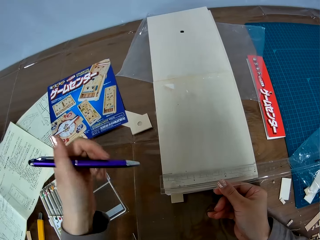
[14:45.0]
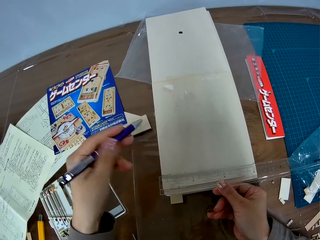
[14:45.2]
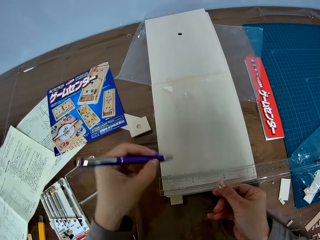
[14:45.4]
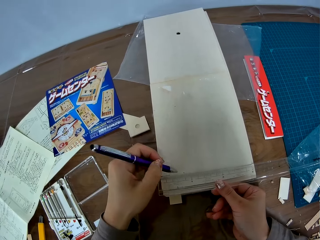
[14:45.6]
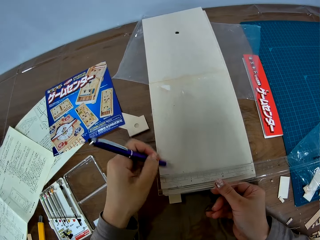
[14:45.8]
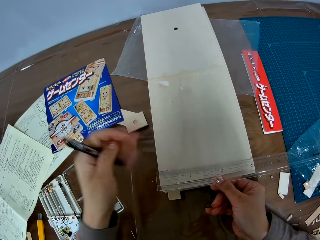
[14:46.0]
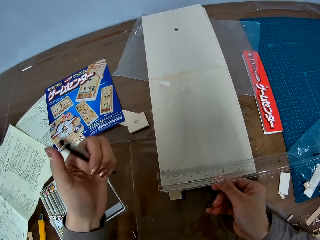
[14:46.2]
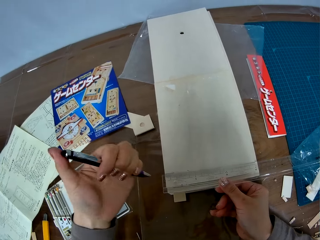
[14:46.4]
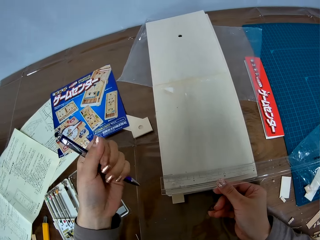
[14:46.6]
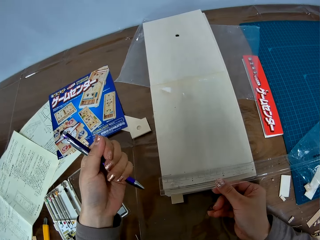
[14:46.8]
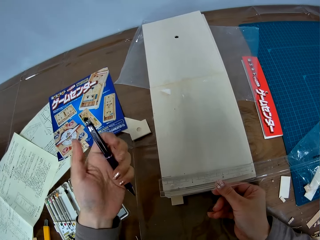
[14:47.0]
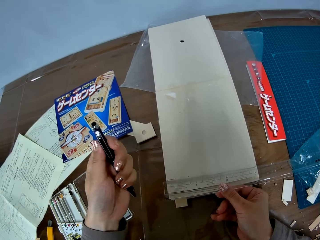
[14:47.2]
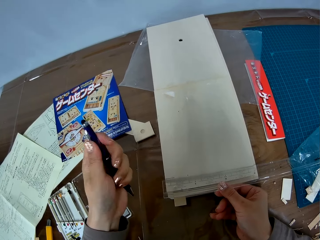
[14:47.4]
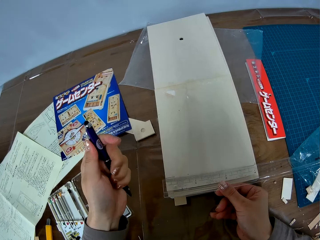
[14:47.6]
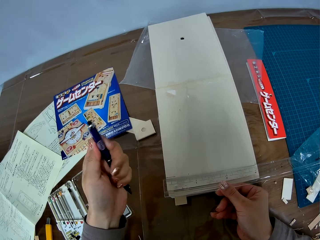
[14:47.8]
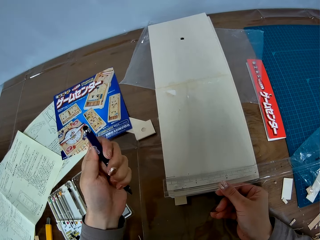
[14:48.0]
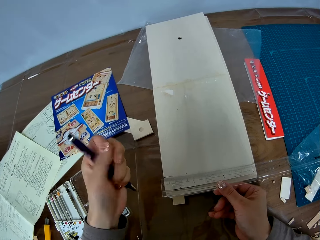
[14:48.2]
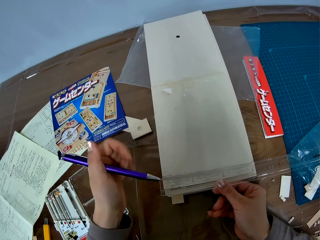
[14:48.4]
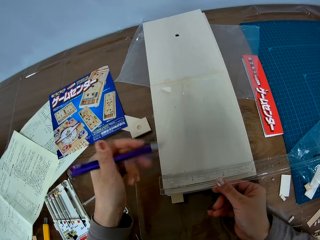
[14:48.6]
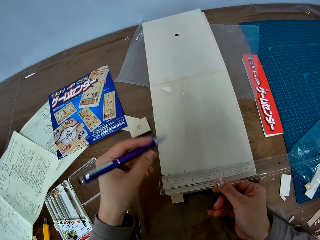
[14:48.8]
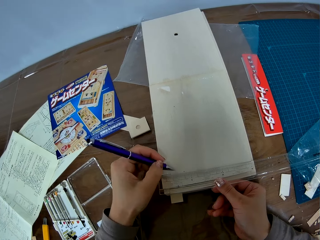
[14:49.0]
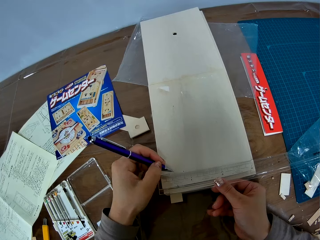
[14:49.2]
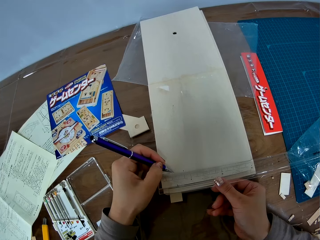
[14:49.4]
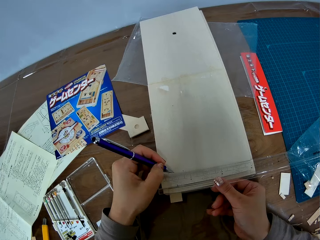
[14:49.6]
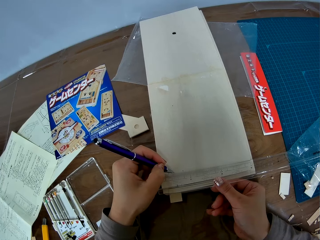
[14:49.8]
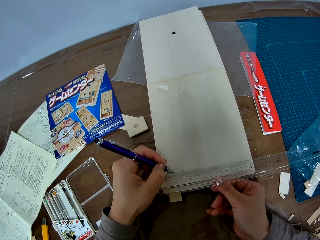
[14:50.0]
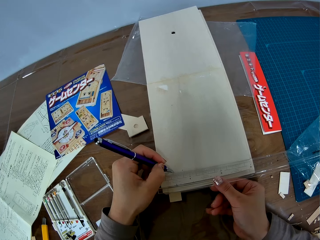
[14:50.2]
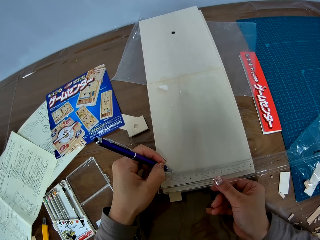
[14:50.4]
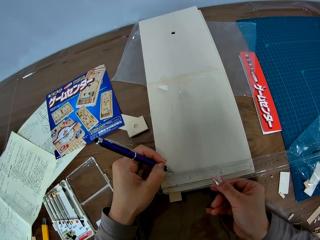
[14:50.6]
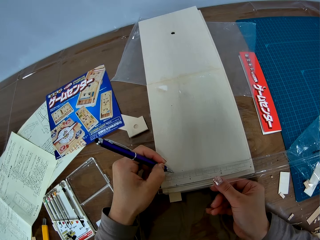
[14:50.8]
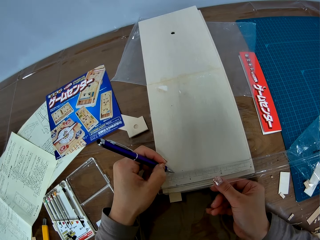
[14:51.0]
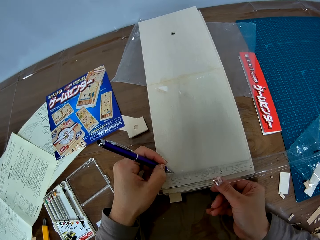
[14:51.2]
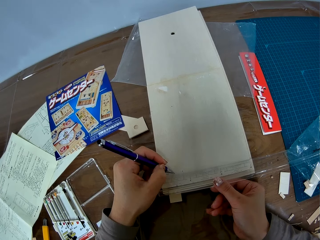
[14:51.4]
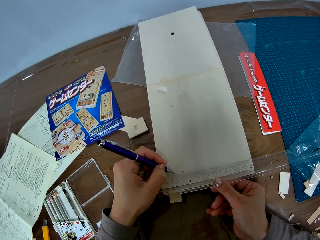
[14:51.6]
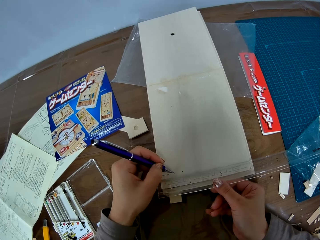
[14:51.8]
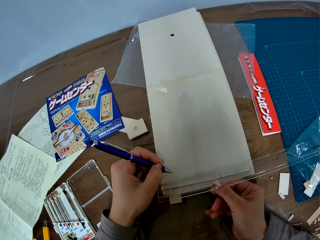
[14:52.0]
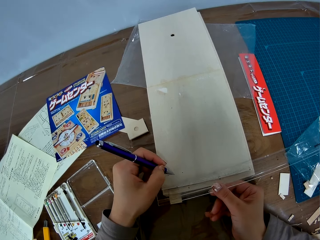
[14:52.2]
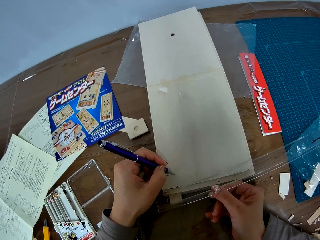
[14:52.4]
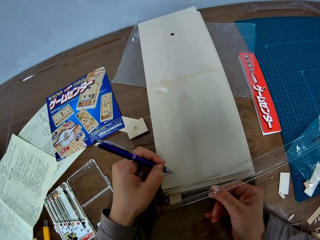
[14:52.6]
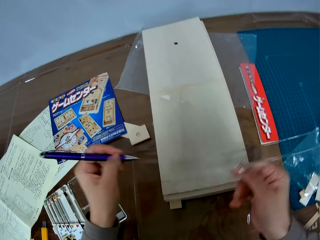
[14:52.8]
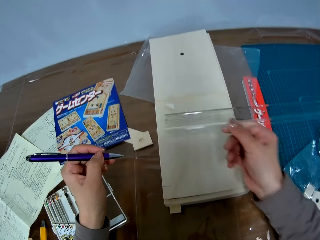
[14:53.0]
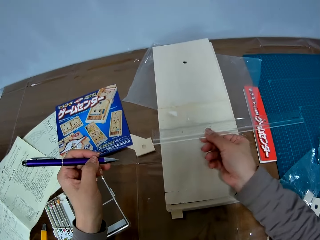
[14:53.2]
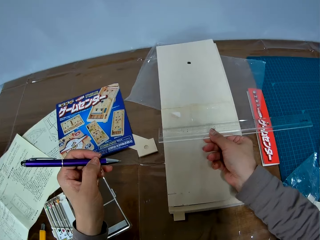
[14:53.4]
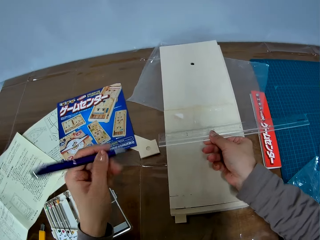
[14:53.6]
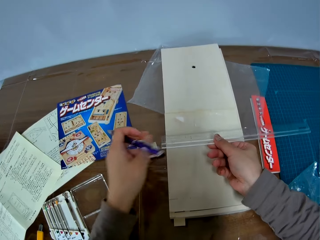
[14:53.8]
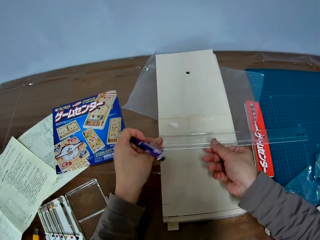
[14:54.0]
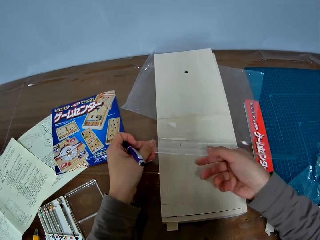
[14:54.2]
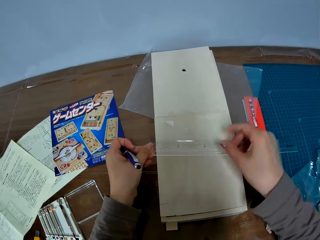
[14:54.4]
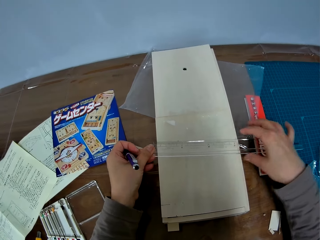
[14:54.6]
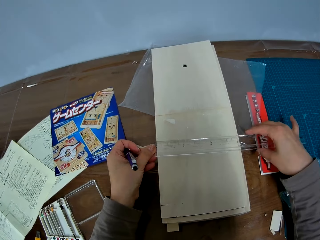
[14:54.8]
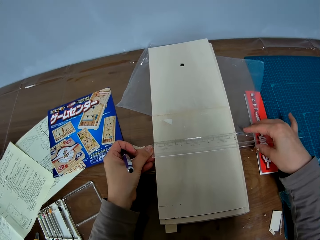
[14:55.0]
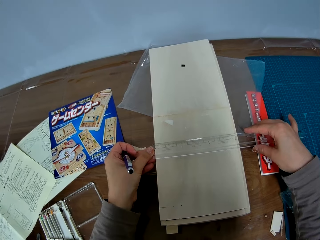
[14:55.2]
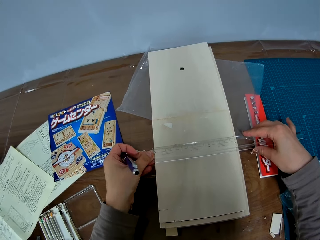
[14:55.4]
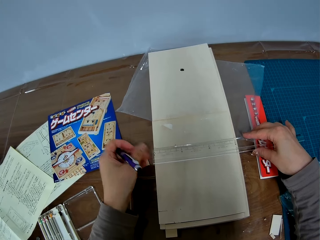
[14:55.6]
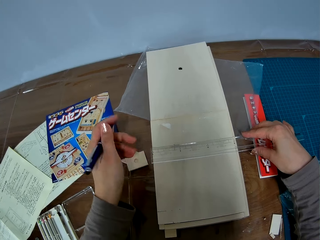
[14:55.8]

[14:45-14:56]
The camera wearer marks the piece of wood with the pen. They close the pen. They turn the pen. They mark the piece of wood with the pen. They measure the piece of wood with the ruler.

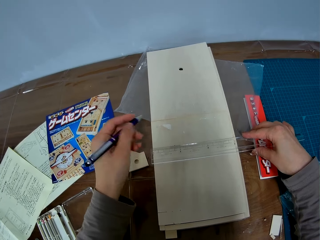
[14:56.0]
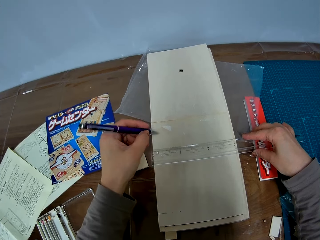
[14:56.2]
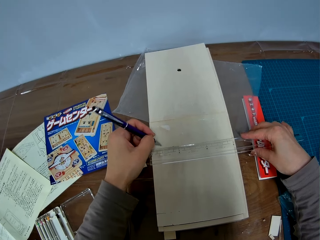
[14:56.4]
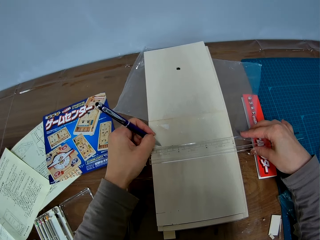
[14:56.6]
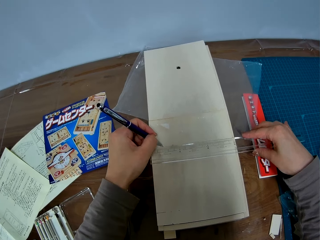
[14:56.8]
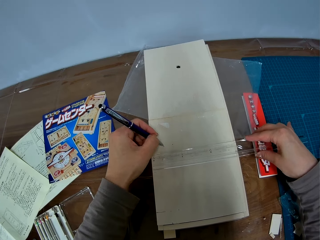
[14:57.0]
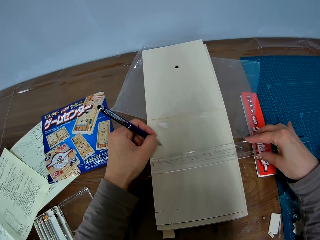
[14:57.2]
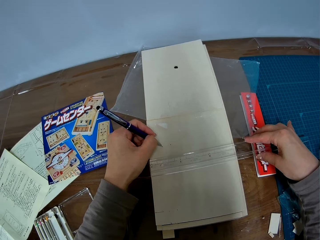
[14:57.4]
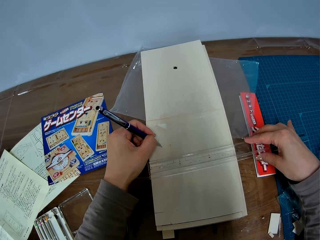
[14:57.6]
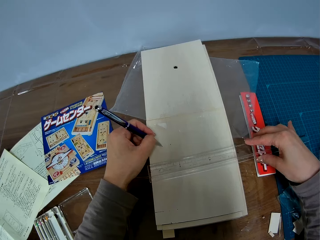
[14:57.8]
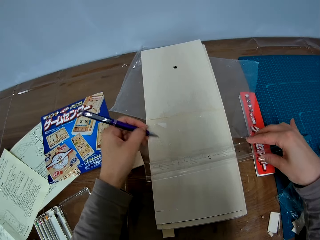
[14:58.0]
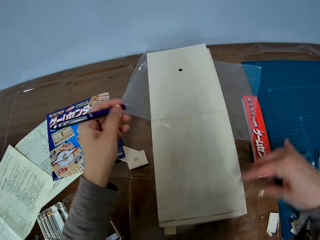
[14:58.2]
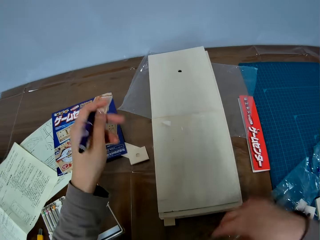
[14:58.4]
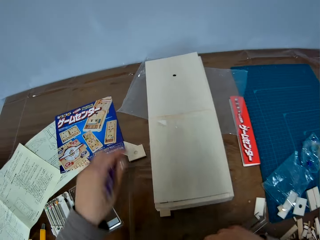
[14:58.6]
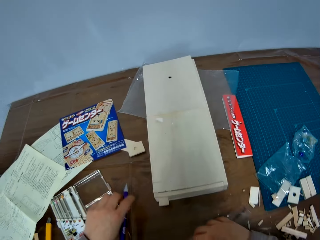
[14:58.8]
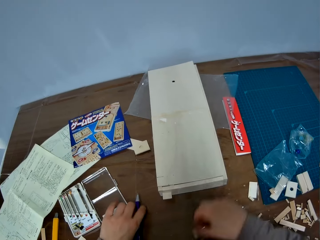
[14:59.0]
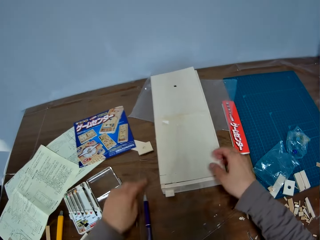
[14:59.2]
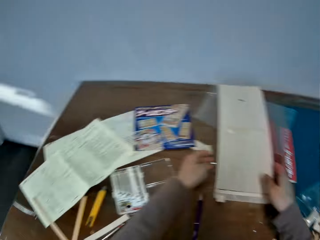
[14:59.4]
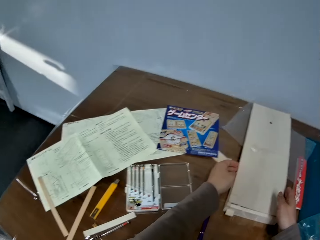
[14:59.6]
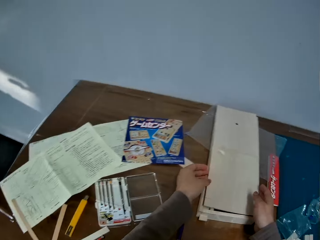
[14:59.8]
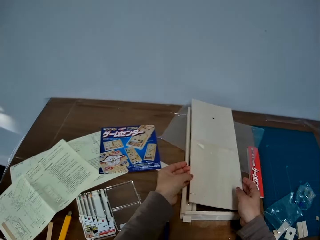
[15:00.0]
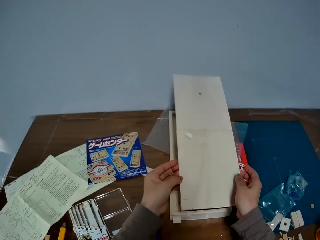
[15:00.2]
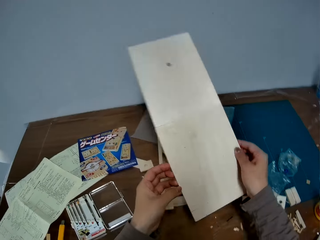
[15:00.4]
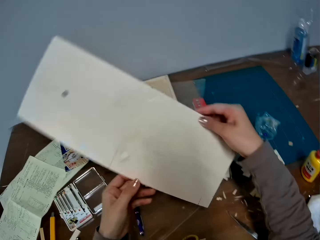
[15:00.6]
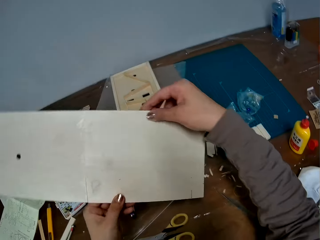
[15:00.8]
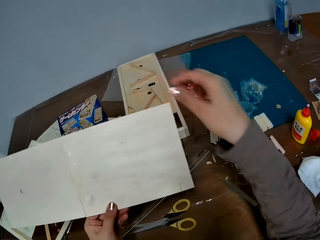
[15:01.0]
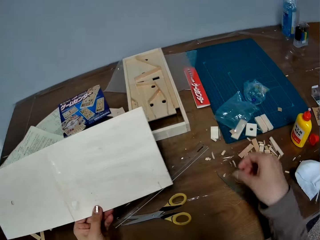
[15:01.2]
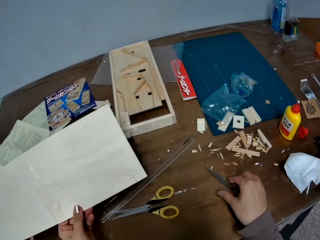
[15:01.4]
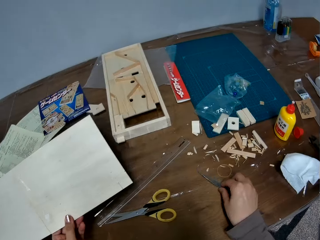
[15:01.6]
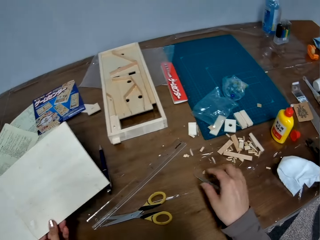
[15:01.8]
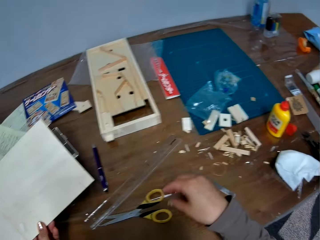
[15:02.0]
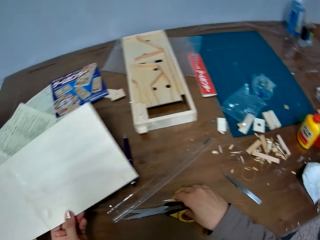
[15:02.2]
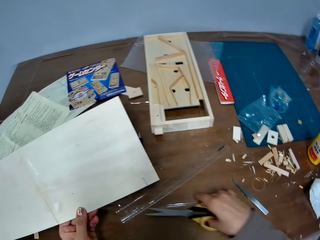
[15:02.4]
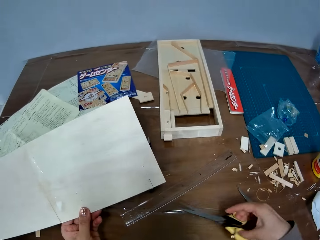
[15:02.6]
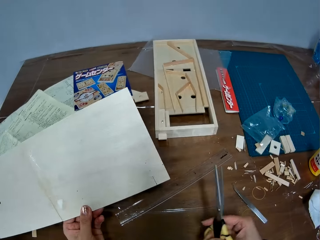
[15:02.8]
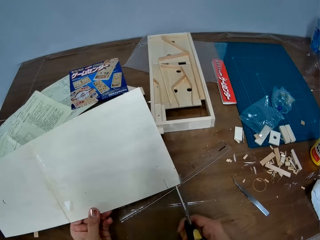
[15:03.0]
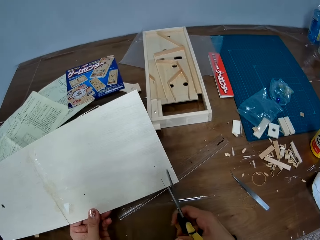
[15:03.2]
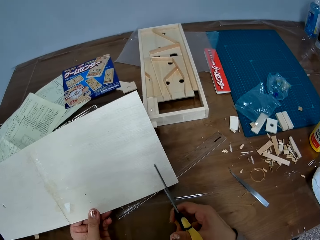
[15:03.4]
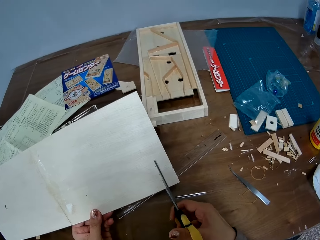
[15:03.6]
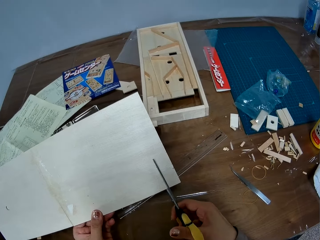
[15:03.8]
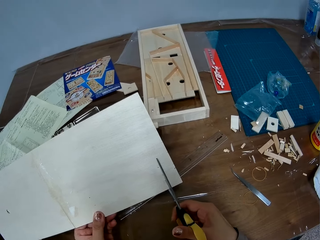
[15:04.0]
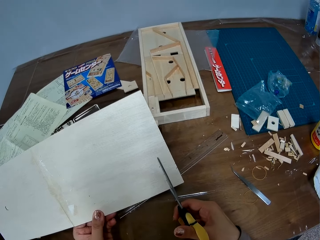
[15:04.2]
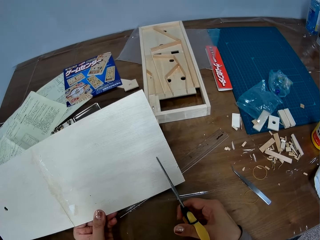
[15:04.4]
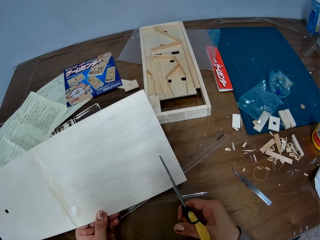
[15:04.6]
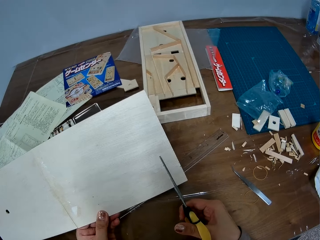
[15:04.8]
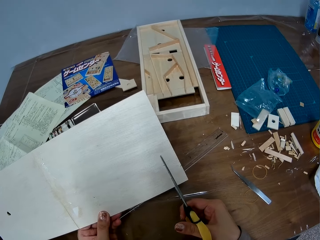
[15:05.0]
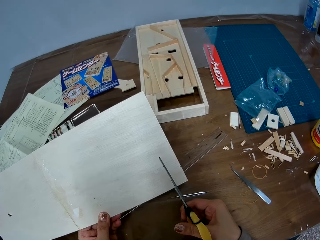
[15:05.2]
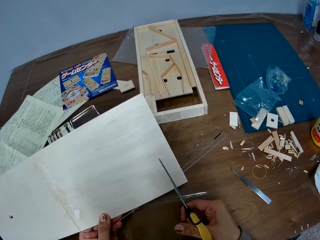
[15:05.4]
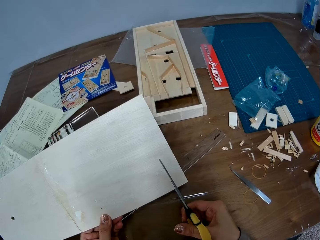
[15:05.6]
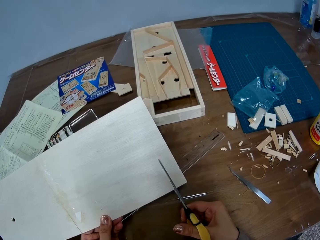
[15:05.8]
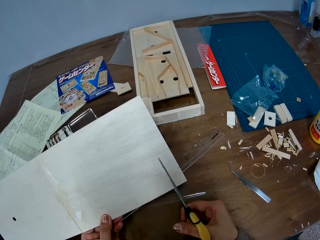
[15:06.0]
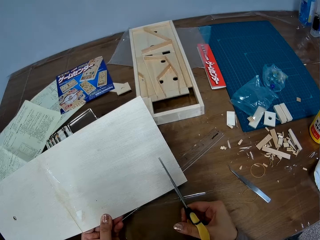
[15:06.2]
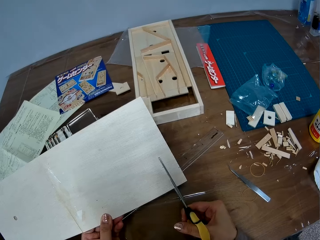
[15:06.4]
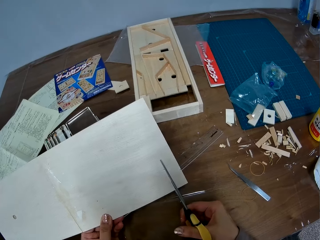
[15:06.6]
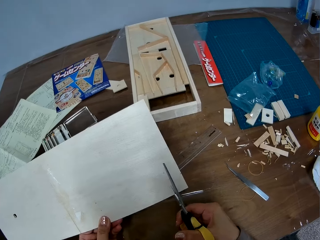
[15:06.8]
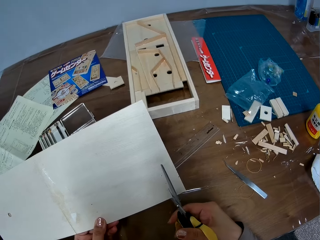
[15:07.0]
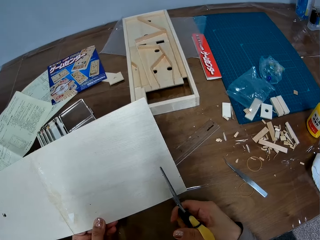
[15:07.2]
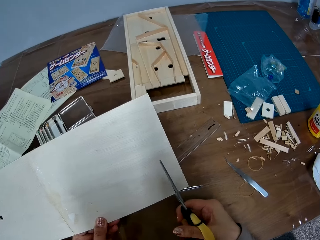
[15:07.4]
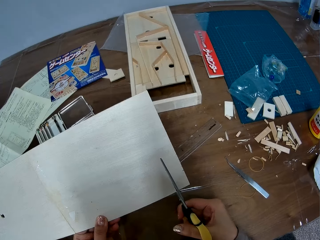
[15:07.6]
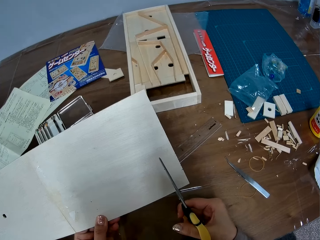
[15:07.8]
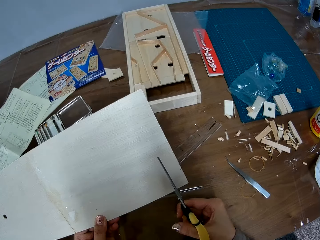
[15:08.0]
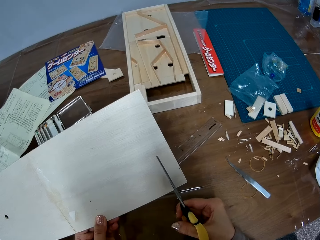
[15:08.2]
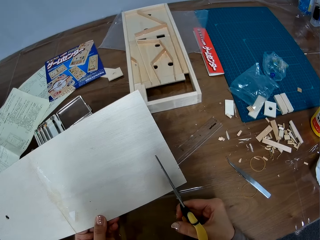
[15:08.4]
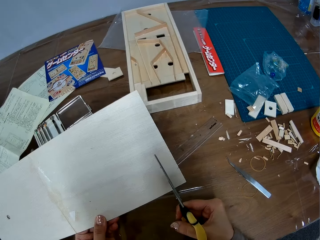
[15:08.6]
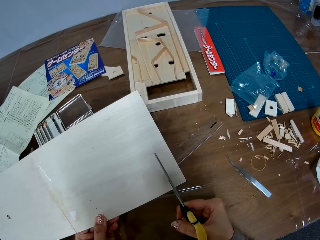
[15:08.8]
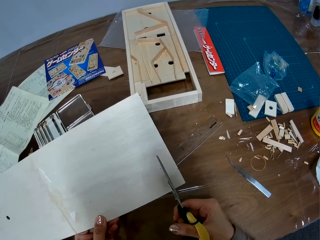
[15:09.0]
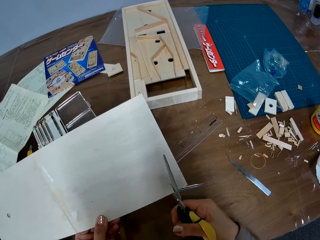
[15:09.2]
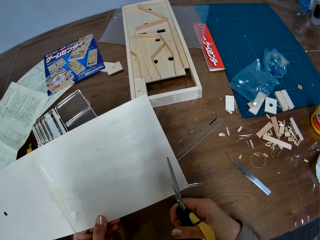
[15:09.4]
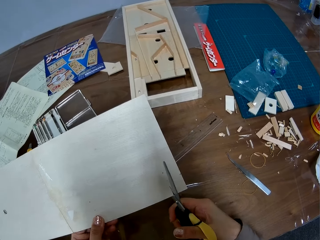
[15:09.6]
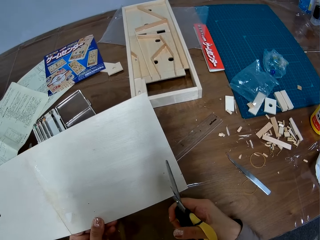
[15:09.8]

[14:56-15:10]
The camera wearer marks the piece of wood with the pen. He drops the ruler on the table. He drops the pen on the table. He picks up the piece of wood from the table. He picks up the pair of scissors from the table with his right hand. He picks up the ruler. He cuts the piece of wood with the pair of scissors.
